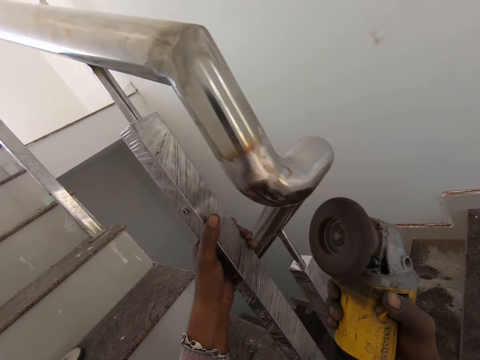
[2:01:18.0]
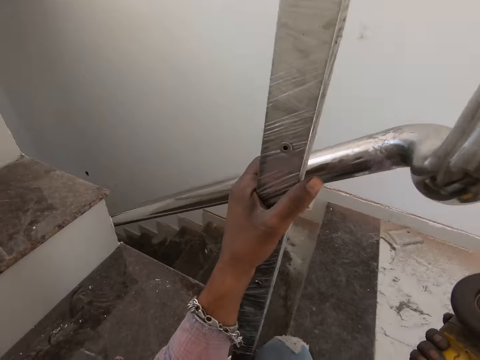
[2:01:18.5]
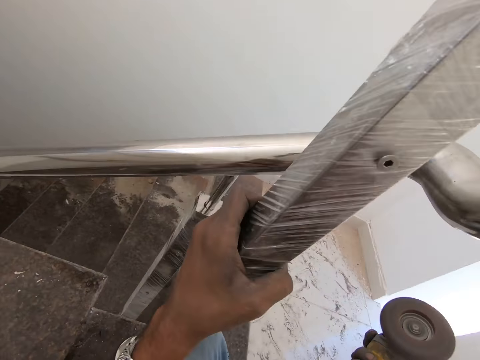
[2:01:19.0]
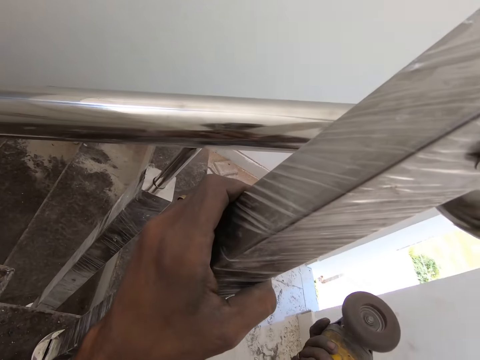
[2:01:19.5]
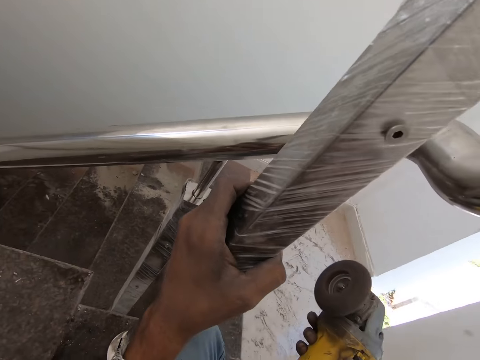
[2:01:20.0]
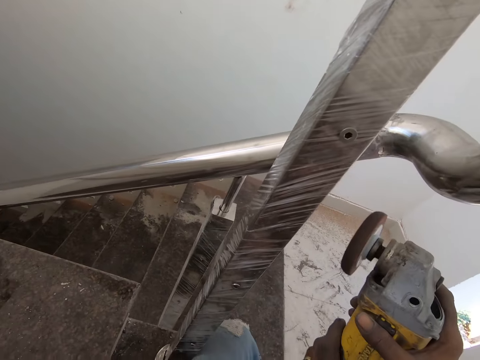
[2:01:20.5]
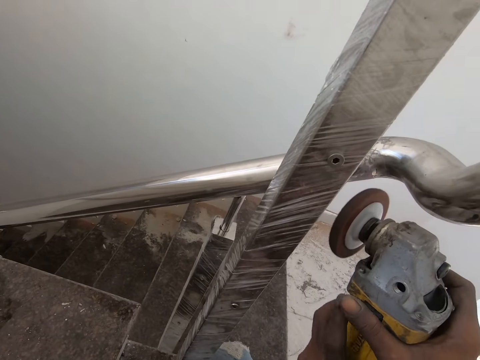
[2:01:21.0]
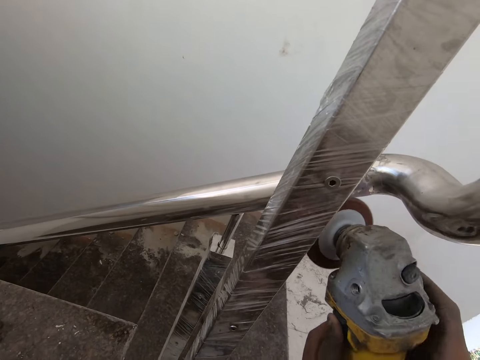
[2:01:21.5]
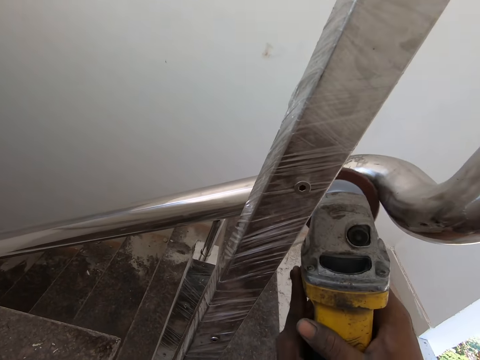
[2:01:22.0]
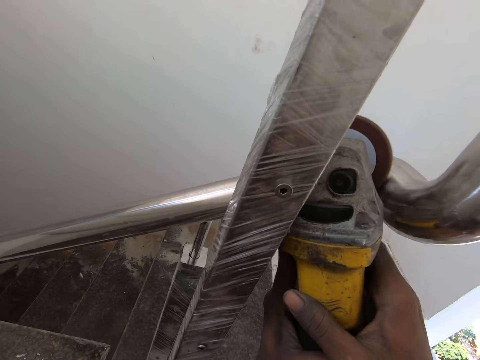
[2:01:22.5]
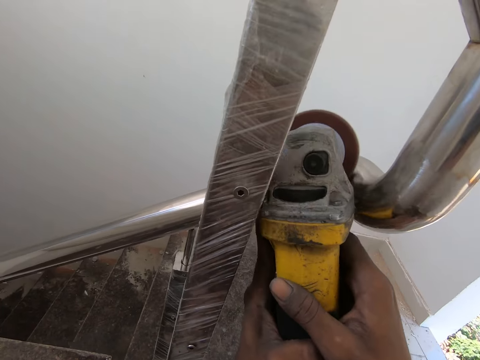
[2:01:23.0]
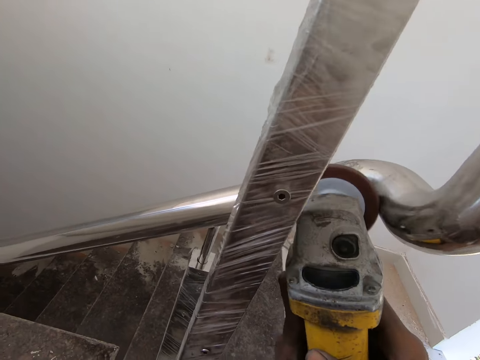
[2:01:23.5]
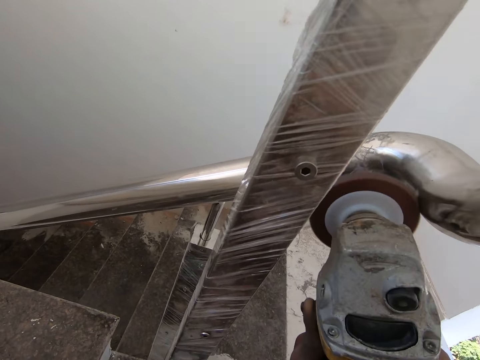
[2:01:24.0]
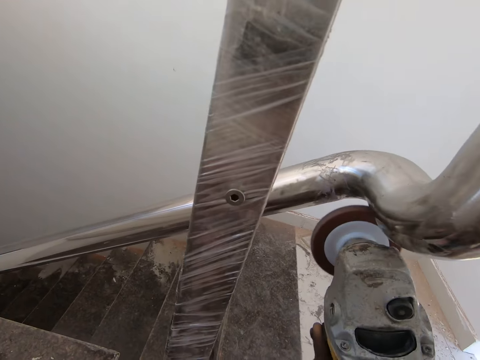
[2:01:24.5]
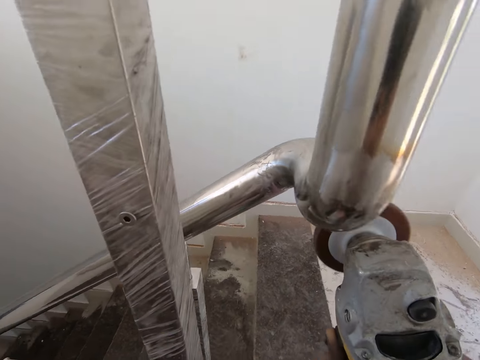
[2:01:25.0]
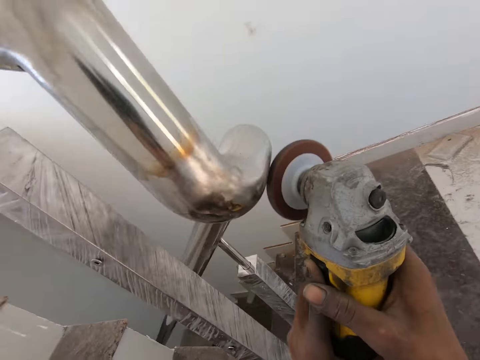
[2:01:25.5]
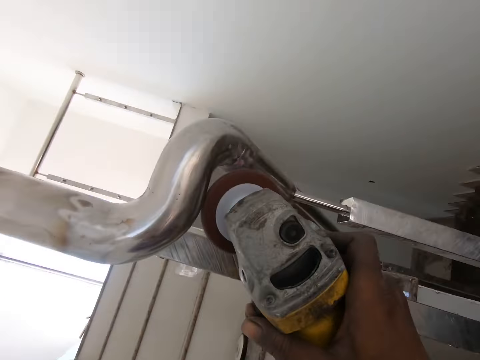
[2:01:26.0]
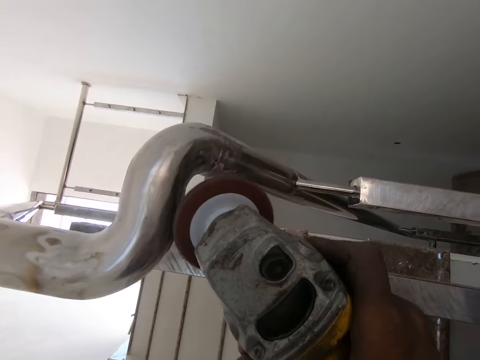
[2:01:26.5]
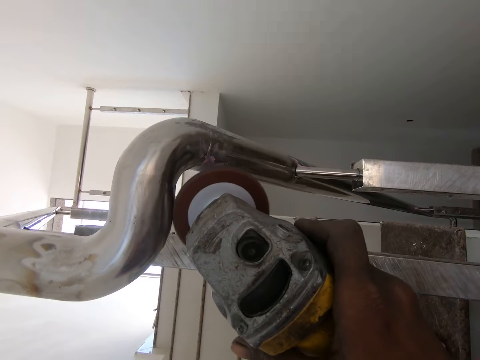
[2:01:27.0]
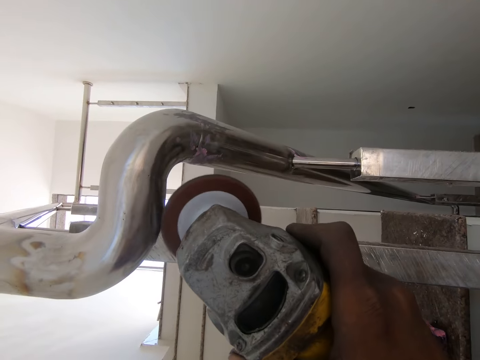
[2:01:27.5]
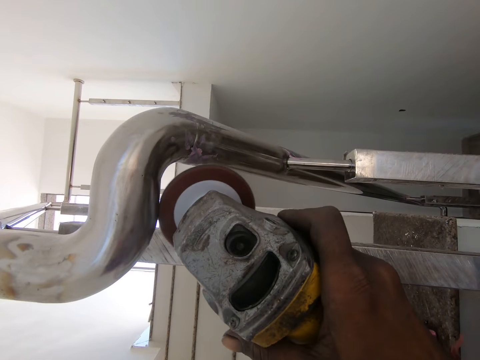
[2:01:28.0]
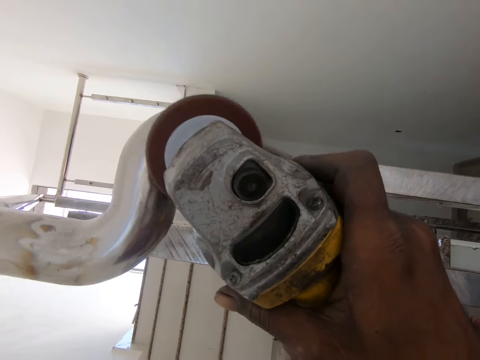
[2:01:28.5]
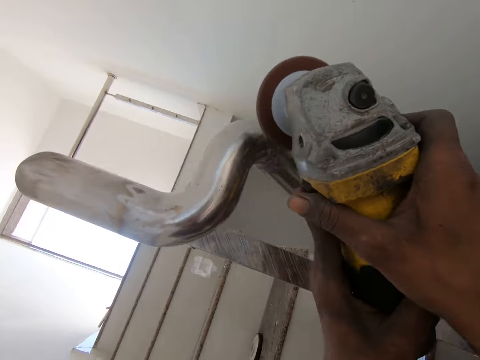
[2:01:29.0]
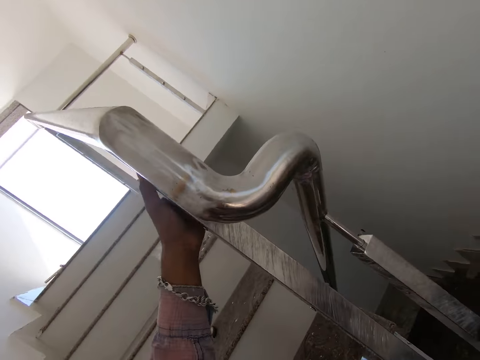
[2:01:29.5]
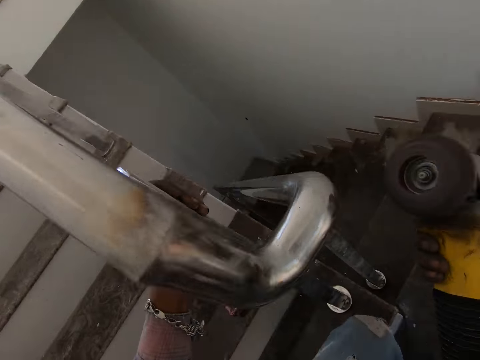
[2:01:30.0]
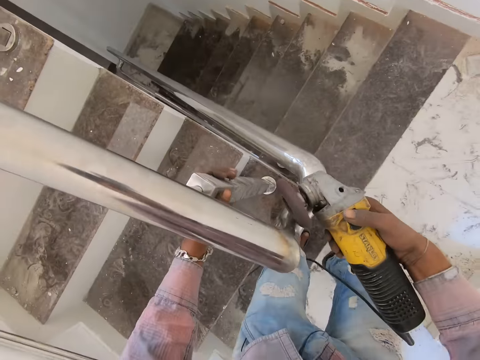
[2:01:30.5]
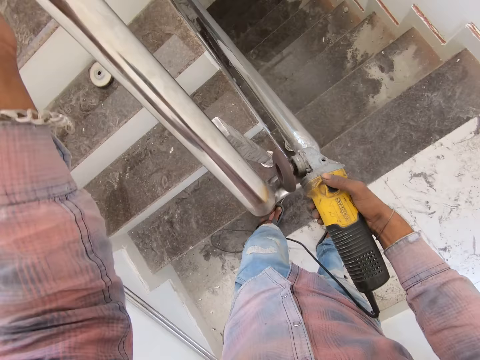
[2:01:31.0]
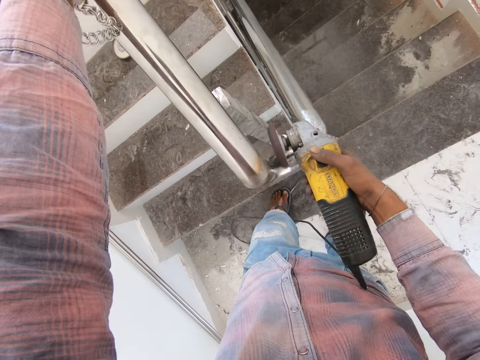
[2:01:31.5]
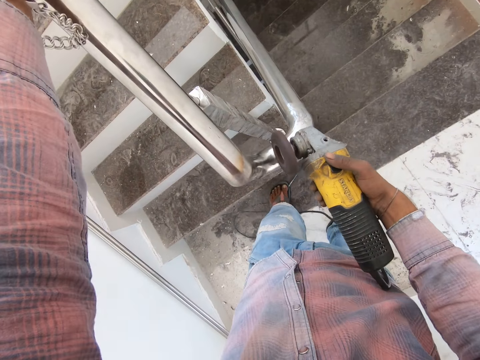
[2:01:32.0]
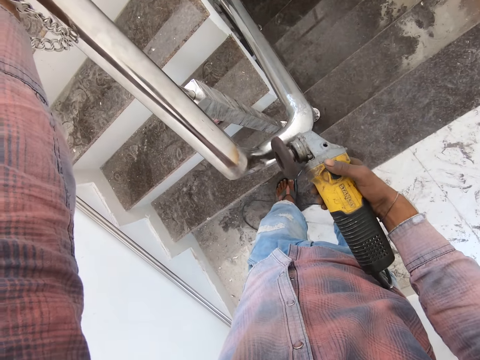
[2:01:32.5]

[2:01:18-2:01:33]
The camera wearer removes the angle grinder from the steel. They hold the angle grinder with both hands and polish the steel using the angle grinder. They remove the angle grinder from the steel, hold the steel with the left hand, and polish the steel using the angle grinder.

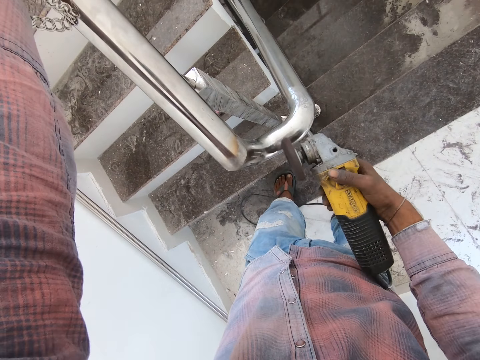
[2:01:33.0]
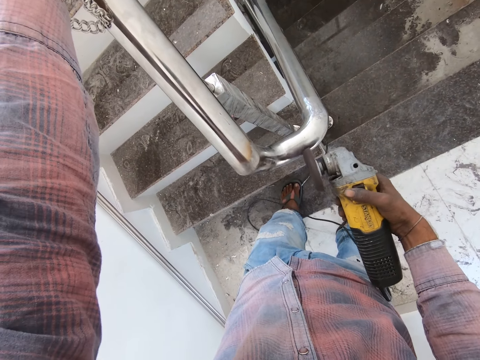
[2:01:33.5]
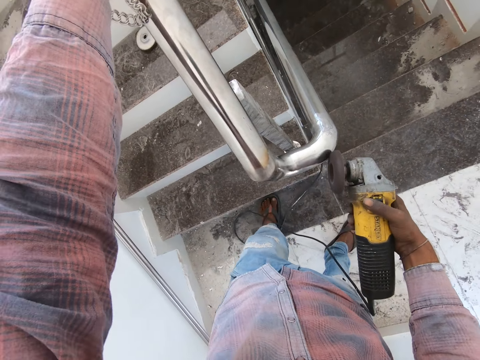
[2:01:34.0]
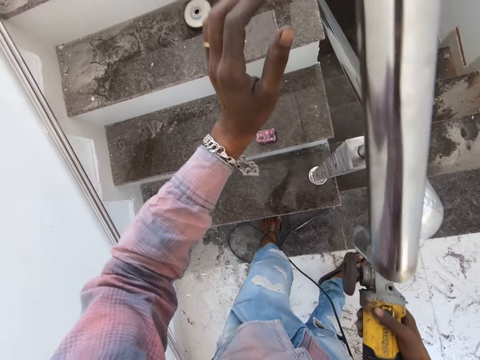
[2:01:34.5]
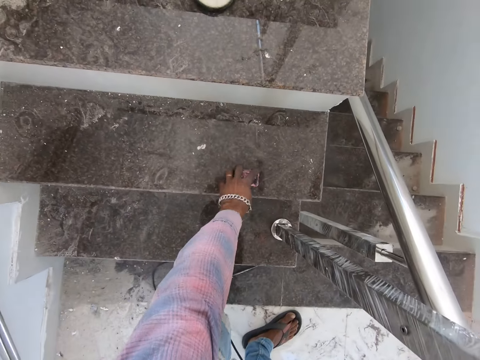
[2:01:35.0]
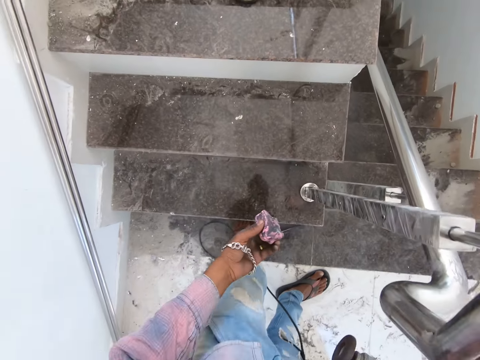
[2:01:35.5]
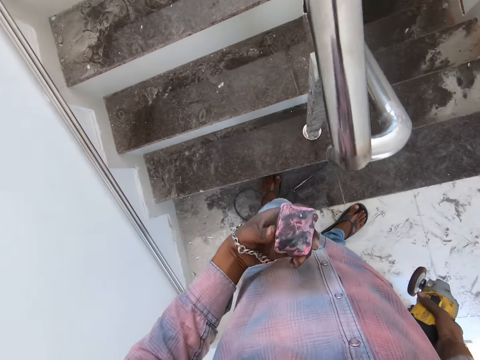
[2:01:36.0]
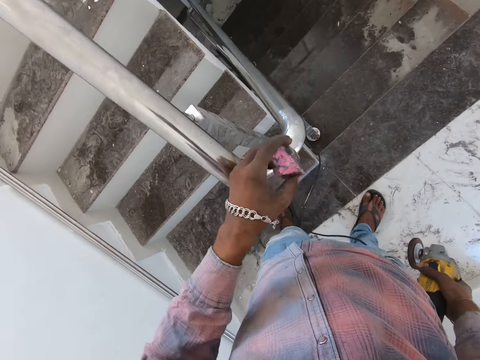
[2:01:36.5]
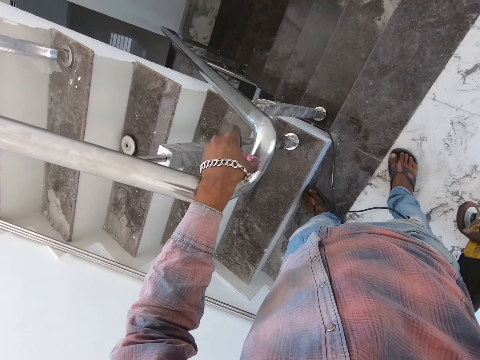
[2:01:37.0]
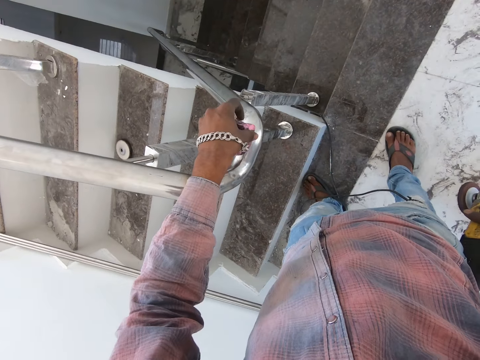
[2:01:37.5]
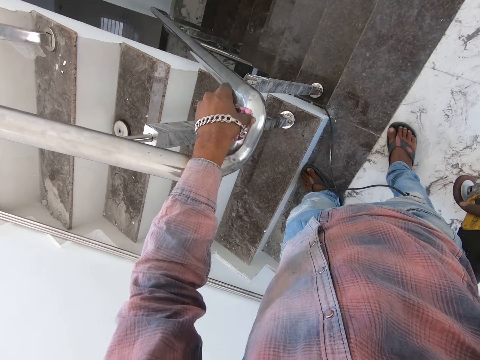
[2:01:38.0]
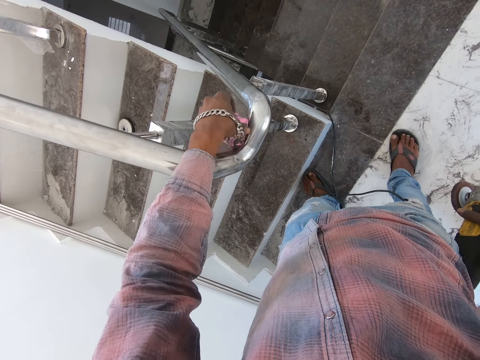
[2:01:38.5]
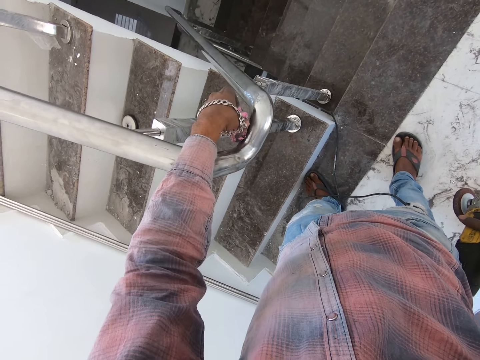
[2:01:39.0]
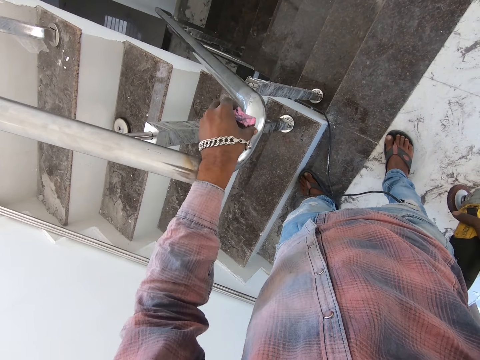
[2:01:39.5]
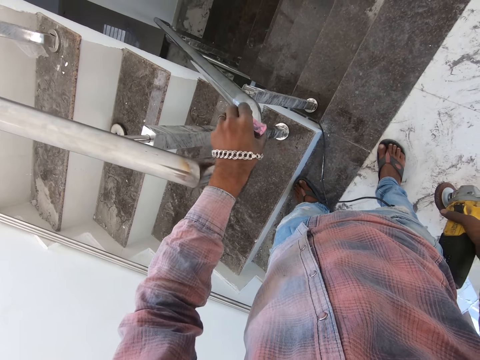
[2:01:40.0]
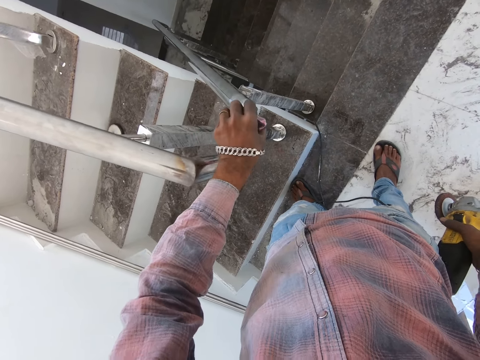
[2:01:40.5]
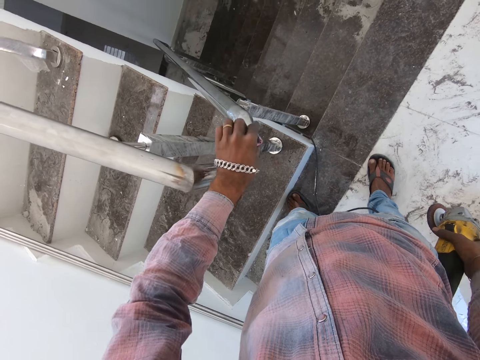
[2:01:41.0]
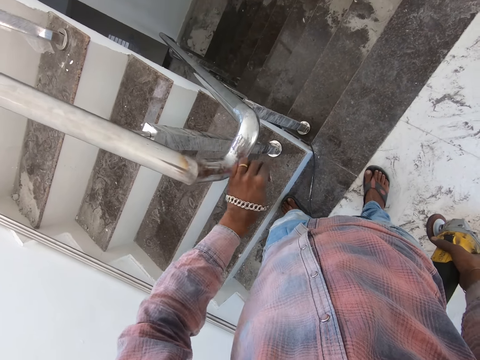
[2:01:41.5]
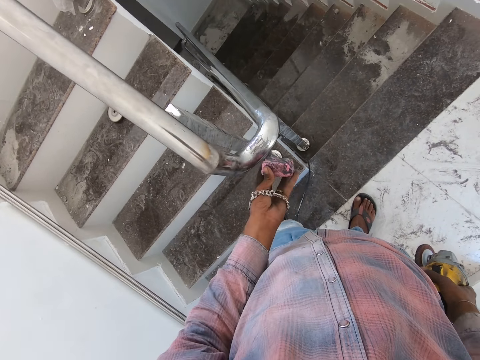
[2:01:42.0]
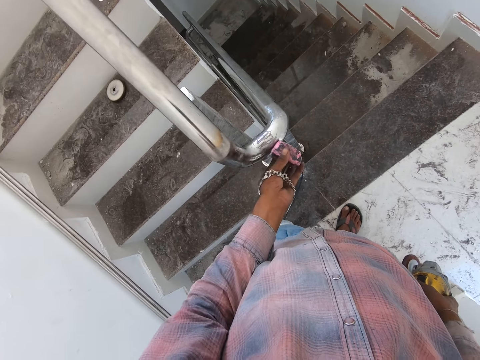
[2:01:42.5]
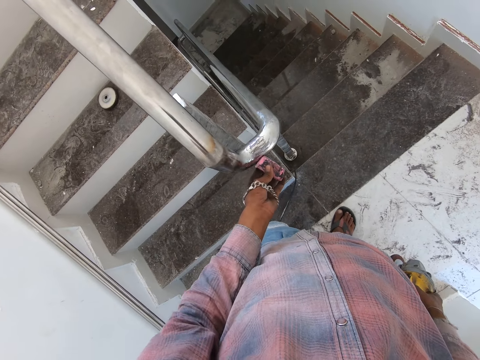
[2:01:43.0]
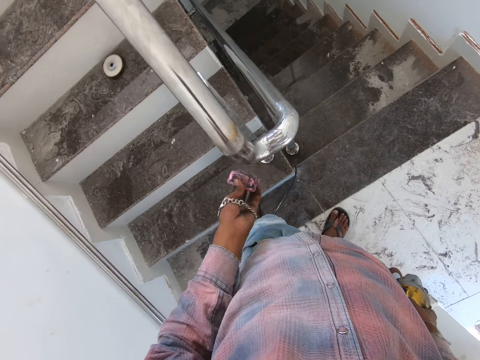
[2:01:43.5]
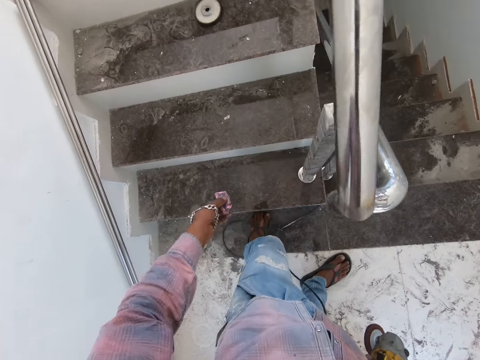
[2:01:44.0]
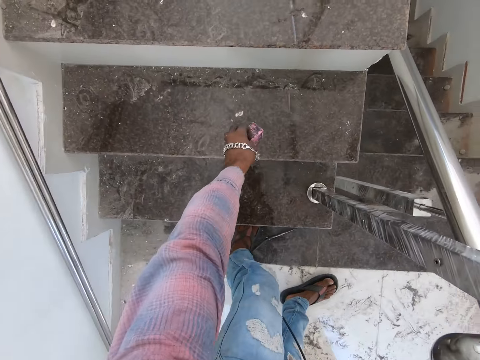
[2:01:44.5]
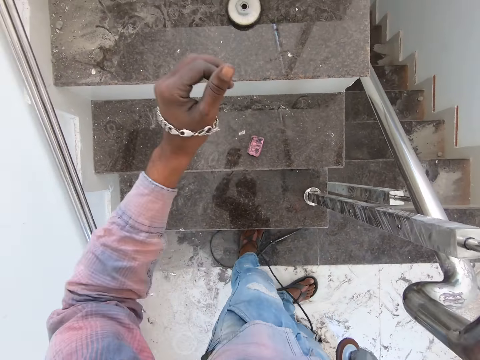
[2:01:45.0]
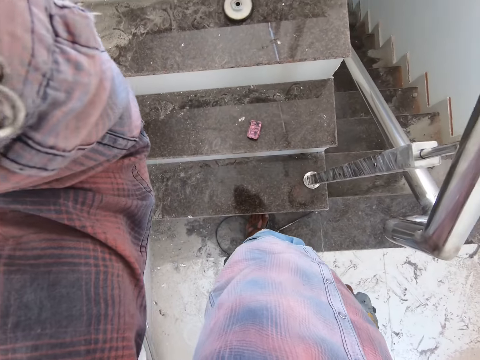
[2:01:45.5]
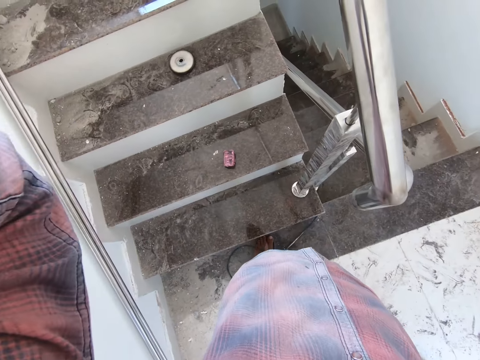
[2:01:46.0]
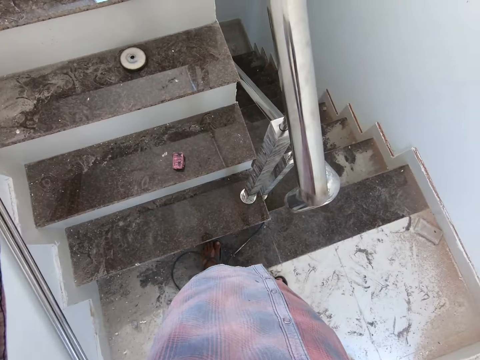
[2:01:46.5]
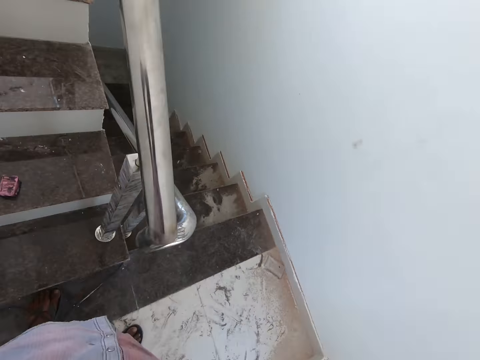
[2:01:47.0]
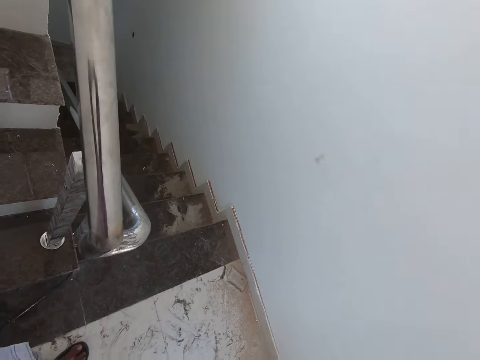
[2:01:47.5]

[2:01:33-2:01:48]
The camera wearer removes the angle grinder from the steel. They pick up the polishing compound or sponge from the stairs. They apply the polishing compound to the steel. They put the polishing compound down on the steps. They touch the camera.
